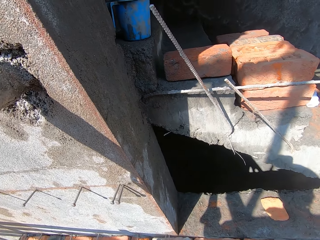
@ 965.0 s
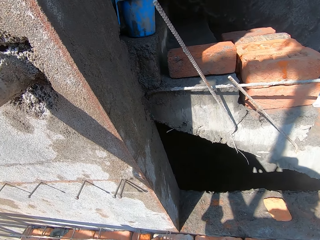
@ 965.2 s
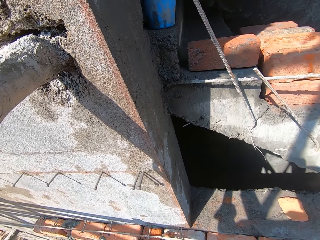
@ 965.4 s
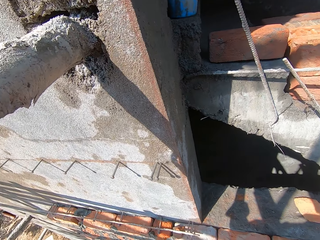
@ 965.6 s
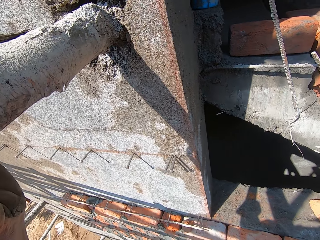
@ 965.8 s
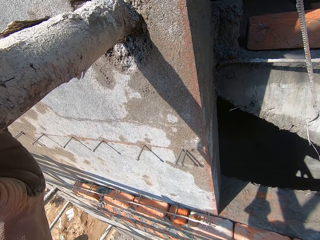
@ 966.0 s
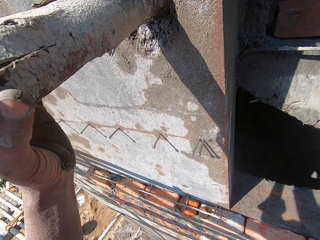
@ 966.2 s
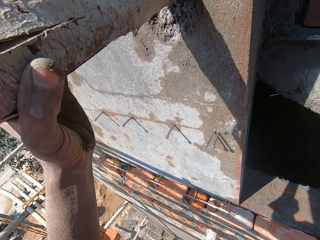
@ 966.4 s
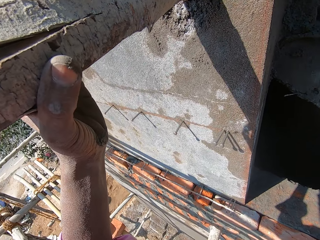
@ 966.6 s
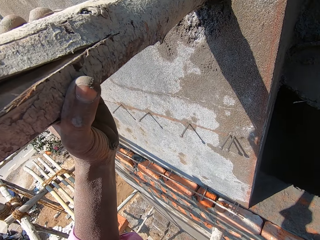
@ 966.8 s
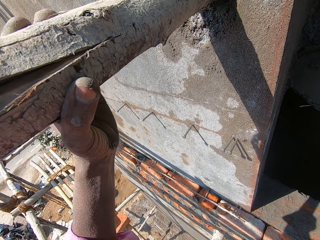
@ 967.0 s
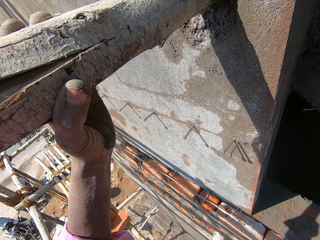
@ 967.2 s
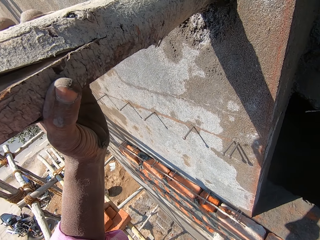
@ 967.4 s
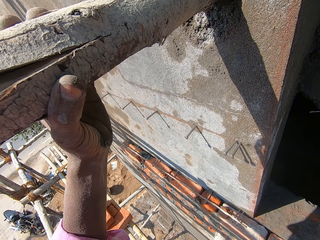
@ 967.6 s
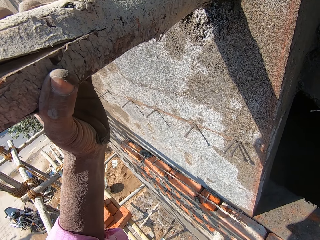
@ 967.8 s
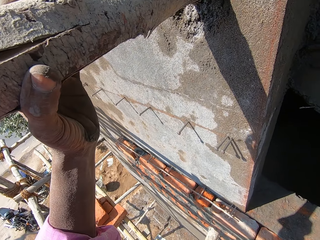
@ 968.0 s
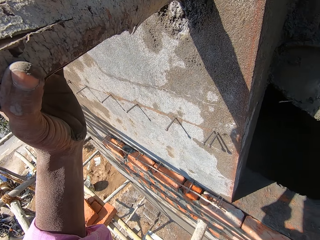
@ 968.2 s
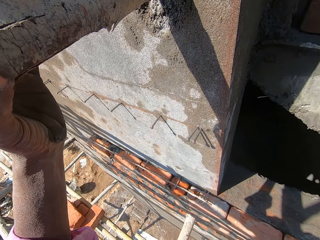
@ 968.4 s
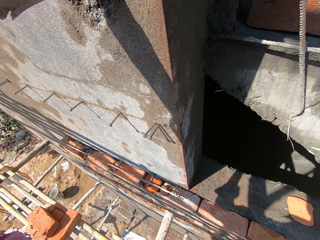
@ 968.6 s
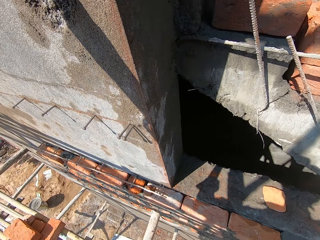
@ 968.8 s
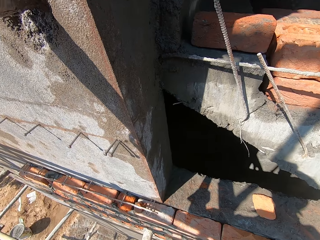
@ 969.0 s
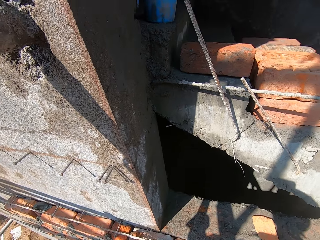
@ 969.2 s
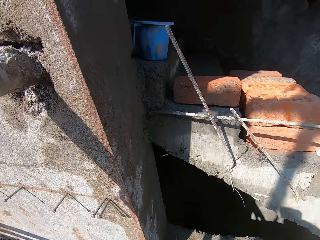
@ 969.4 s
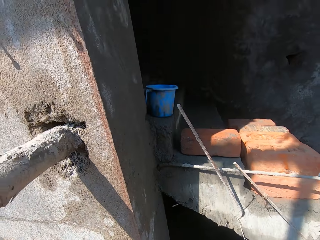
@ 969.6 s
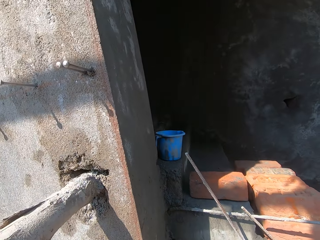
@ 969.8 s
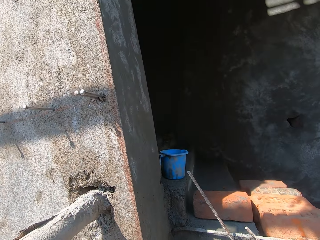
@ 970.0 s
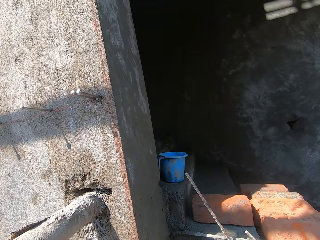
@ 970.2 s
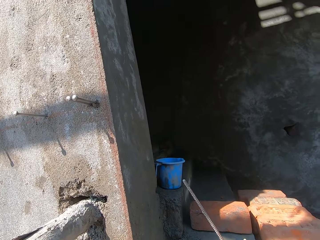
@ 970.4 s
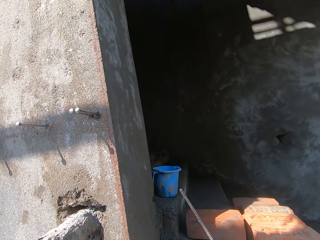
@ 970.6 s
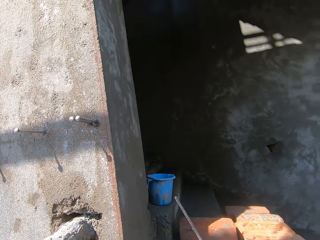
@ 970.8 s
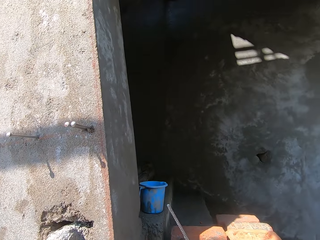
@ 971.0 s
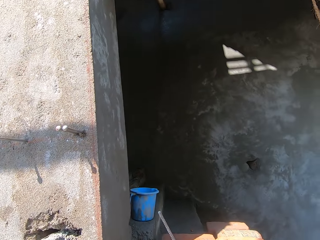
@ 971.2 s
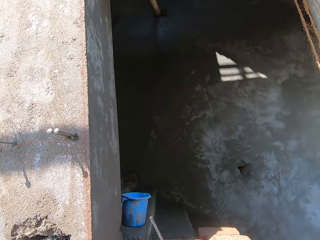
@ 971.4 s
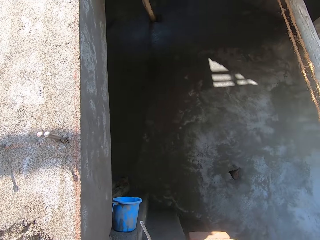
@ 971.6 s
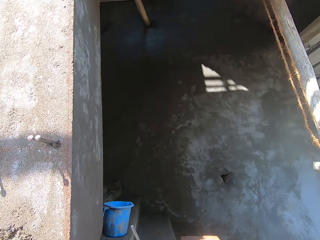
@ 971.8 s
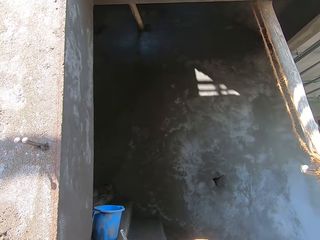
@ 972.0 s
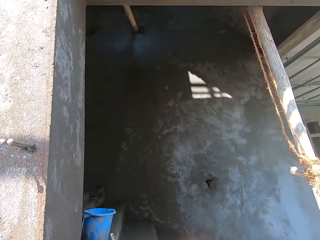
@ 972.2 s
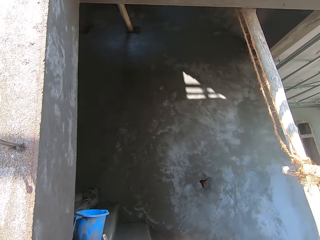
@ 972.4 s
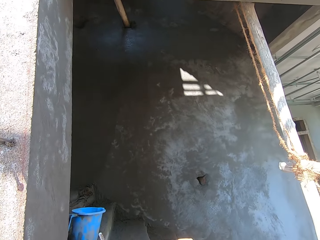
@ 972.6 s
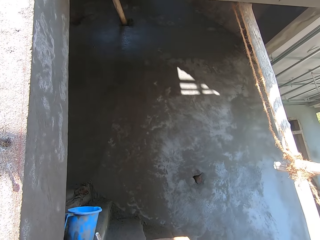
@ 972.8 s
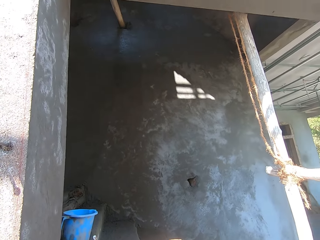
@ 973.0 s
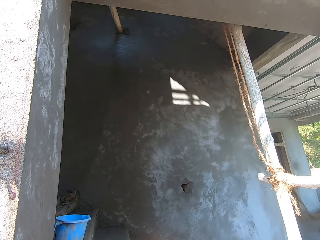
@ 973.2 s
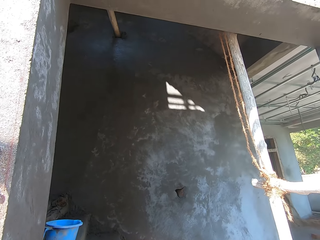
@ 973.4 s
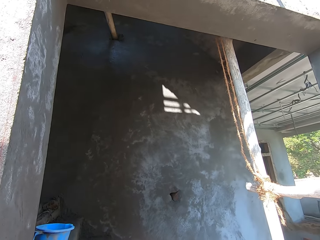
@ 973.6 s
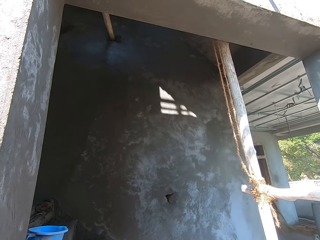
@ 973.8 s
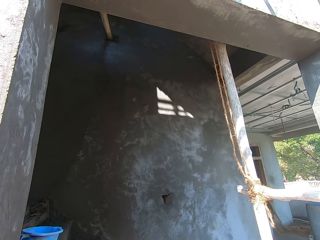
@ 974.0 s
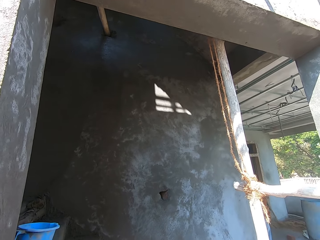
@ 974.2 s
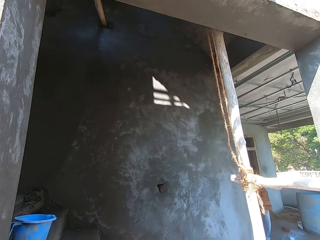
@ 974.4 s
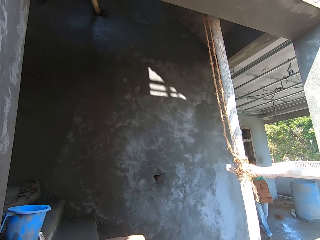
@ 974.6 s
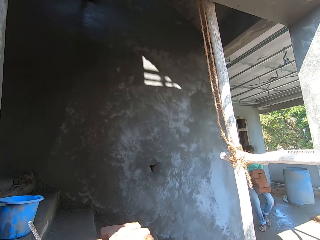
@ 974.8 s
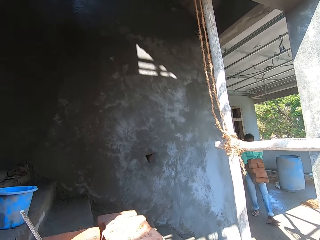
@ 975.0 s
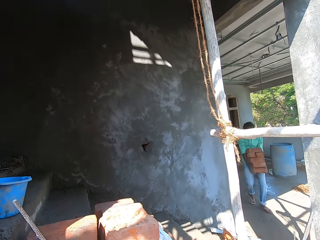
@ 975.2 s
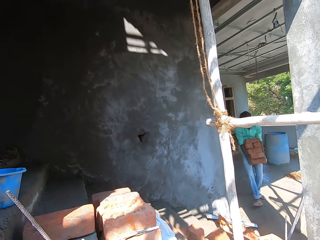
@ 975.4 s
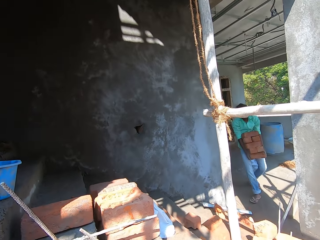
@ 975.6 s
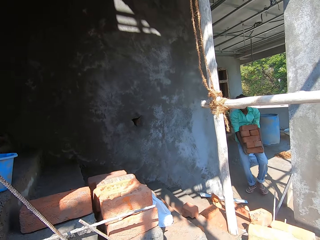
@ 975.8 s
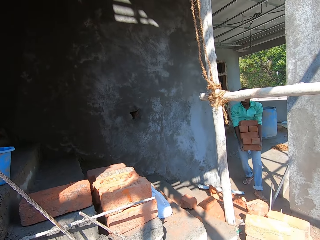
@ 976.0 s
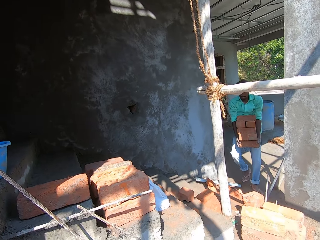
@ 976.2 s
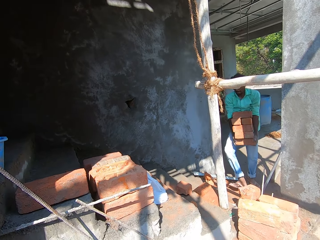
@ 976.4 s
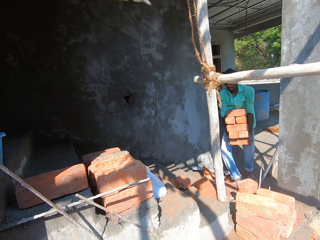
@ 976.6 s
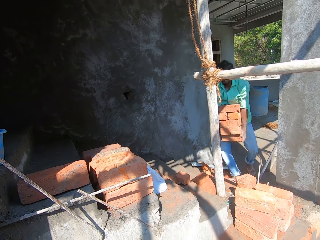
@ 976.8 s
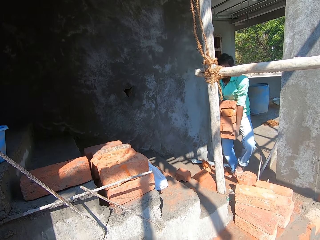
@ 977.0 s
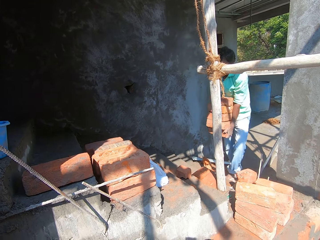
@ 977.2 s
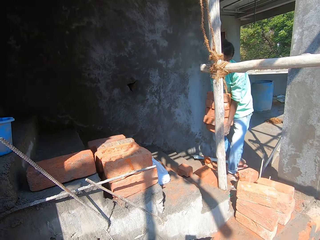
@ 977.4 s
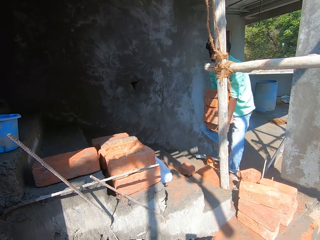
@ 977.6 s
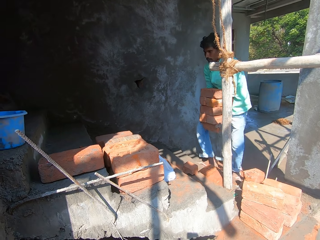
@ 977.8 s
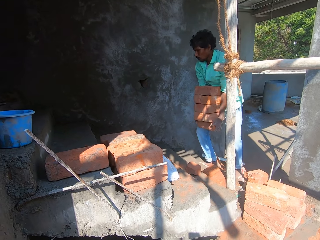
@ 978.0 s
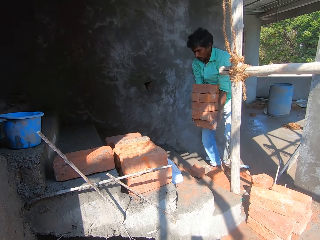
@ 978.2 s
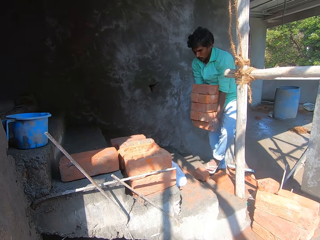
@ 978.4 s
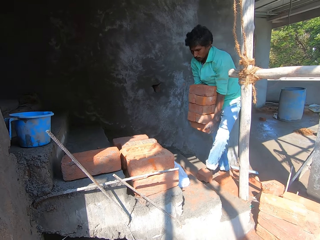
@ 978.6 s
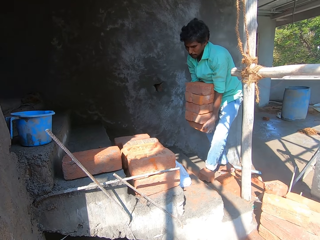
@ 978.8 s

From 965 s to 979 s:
The camera wearer looks around. He holds the bamboo scaffold with his left hand. He looks around. He converses with the man. The man carries some bricks with both hands and walks through a stairway with the bricks in both hands.

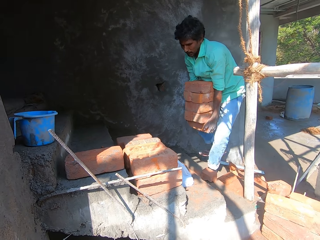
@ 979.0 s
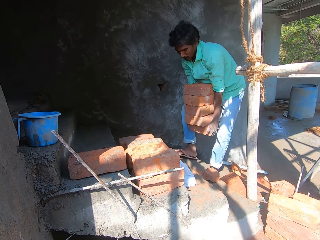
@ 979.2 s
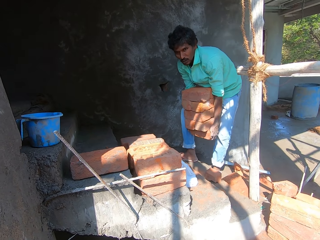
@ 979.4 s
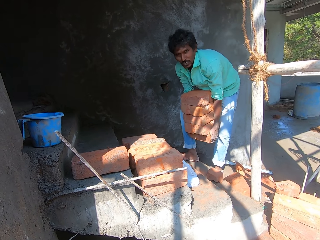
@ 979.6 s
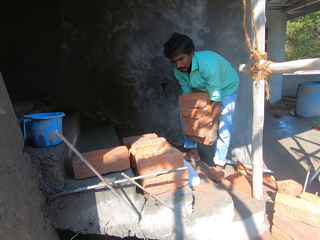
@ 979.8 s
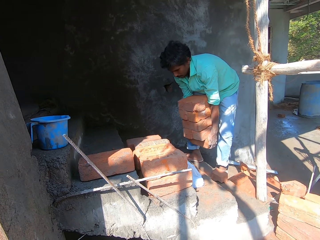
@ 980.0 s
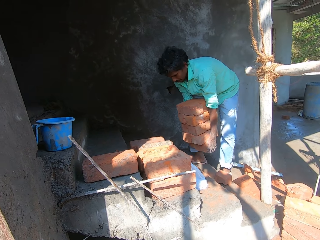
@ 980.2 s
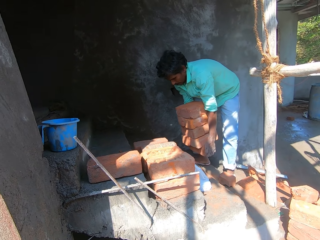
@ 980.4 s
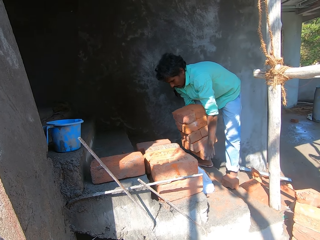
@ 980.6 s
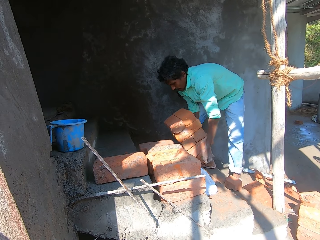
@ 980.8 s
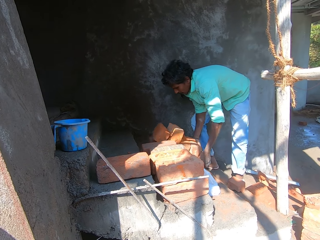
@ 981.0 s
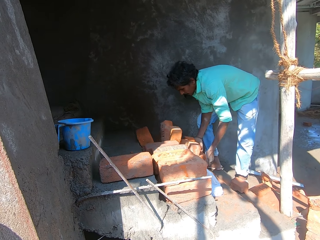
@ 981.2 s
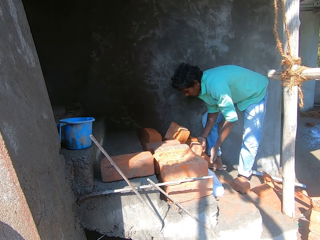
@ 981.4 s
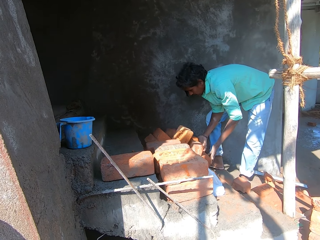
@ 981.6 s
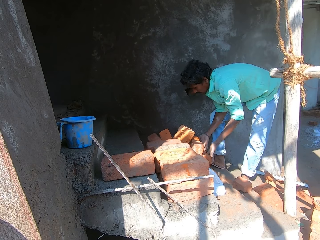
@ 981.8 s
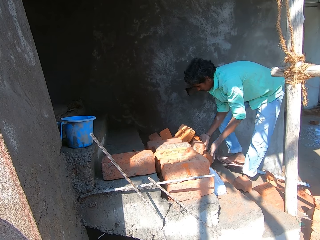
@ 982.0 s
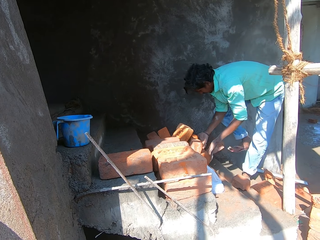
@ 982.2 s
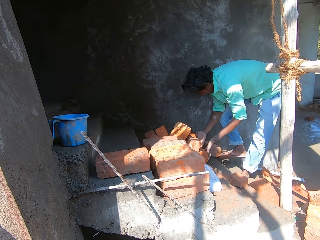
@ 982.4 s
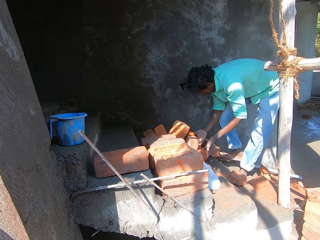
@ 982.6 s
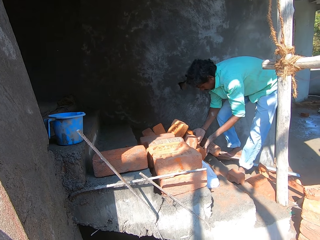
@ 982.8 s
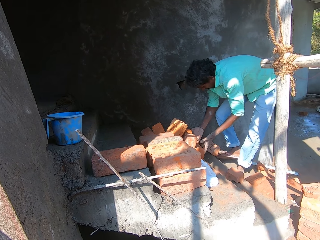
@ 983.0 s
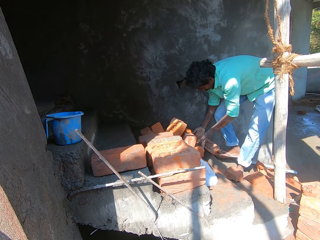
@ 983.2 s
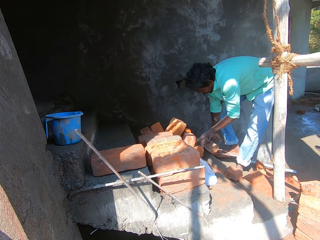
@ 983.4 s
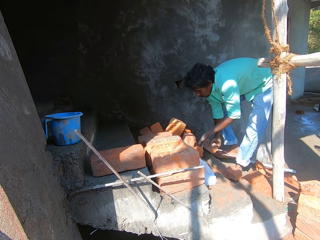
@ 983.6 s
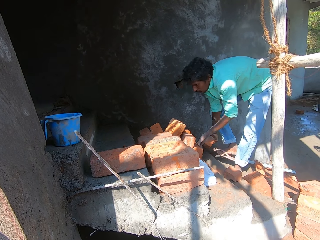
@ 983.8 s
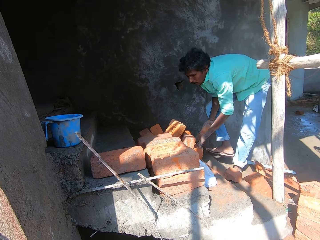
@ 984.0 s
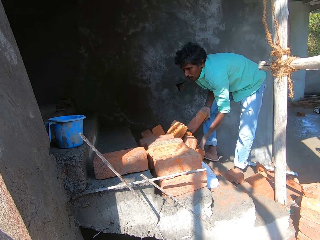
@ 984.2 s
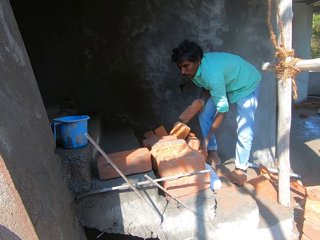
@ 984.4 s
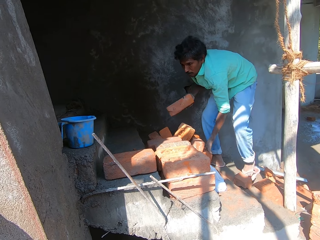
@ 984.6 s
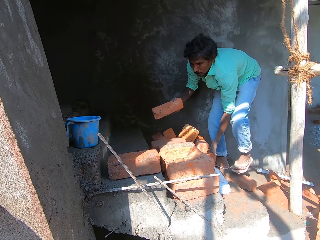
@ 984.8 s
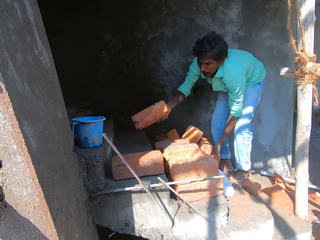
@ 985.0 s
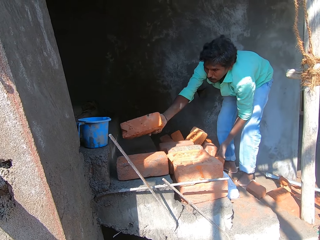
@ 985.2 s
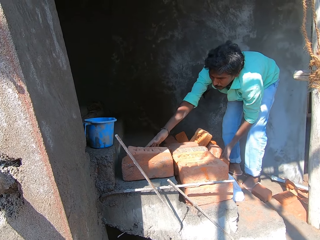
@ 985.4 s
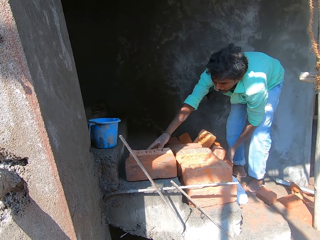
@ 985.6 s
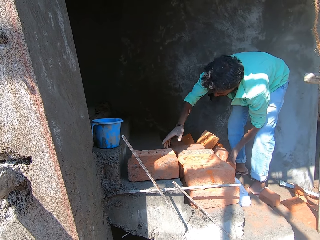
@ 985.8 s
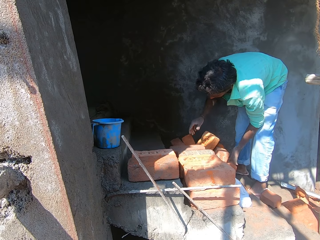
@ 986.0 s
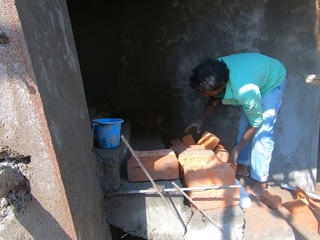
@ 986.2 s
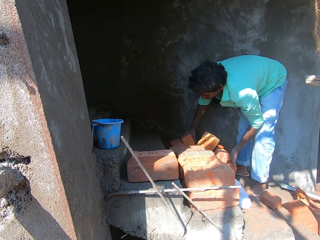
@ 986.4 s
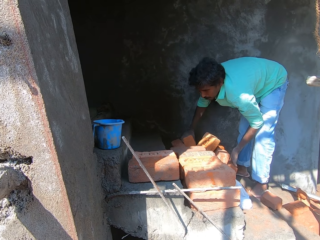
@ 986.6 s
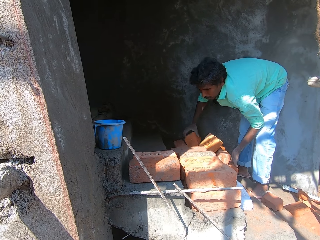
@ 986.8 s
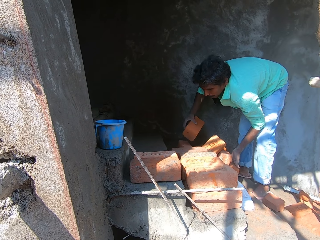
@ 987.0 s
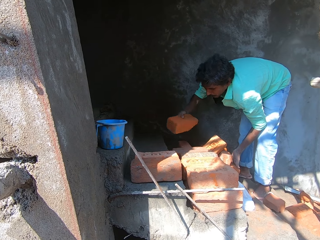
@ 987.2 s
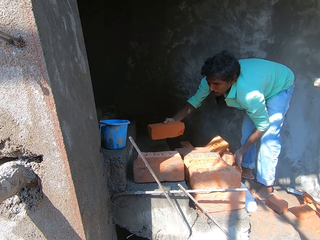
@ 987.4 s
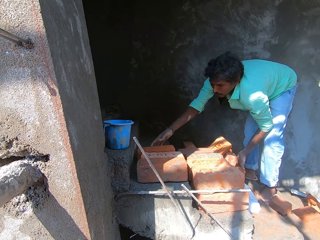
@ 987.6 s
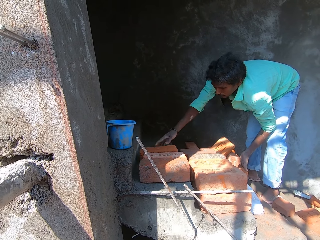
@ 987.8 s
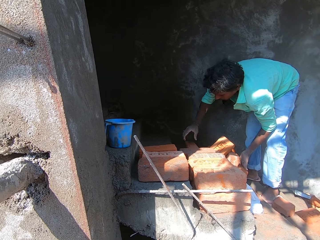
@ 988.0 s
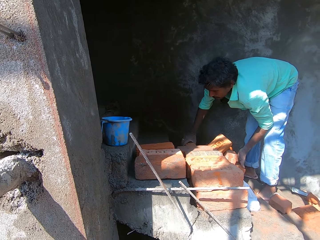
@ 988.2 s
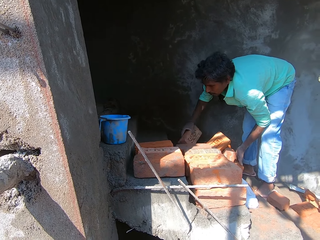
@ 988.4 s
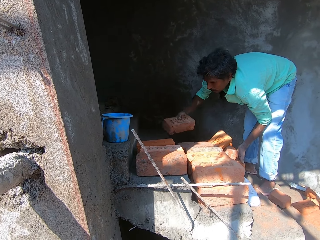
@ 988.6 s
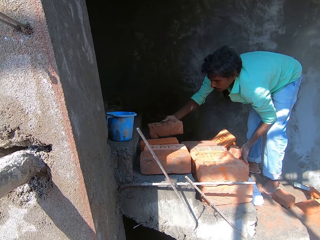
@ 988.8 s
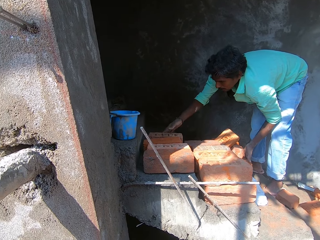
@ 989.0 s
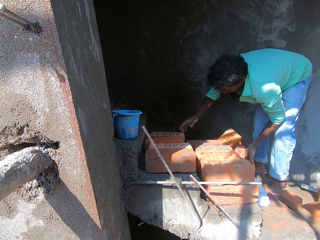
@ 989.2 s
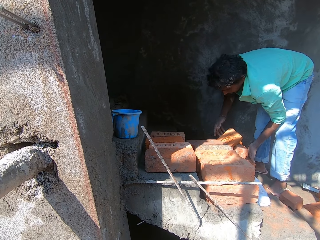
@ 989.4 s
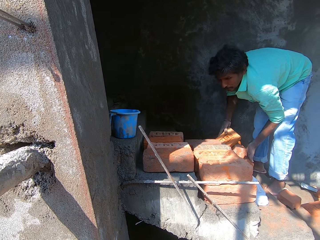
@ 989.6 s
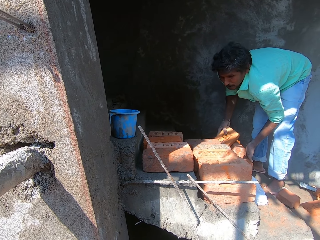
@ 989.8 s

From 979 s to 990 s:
The camera wearer talks to a man. Another man drops the bricks on the stairway with both hands. He holds the brick on the stairway with his right leg. He picks up the brick from the stairway with his right hand. He drops the brick on the stairway with his right hand. He picks up the brick from the stairway with his right hand. He arranges the bricks. He drops the brick on the stairway with his right hand. He picks up the brick from the stairway with his right hand. He drops the brick on the stairway with his right hand. He picks up the brick from the stairway with his right hand.
